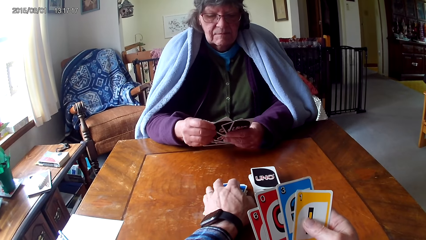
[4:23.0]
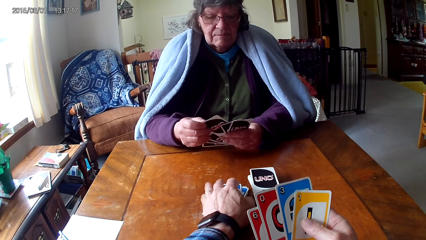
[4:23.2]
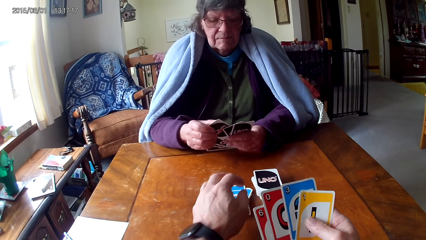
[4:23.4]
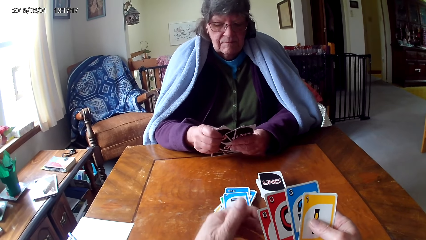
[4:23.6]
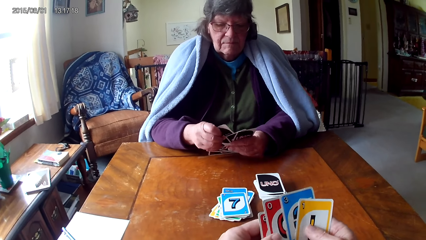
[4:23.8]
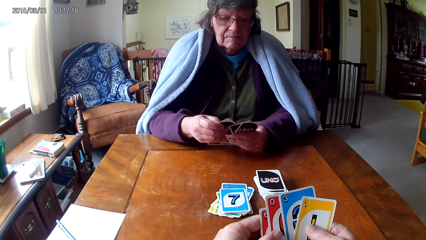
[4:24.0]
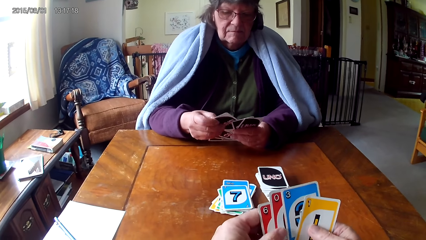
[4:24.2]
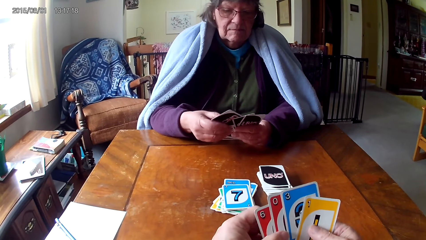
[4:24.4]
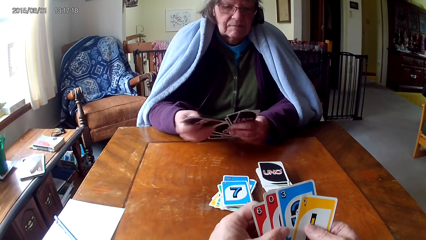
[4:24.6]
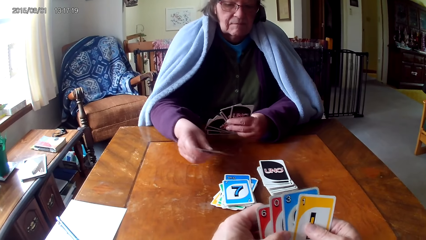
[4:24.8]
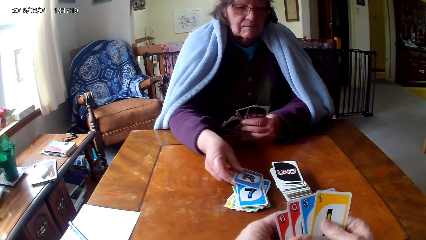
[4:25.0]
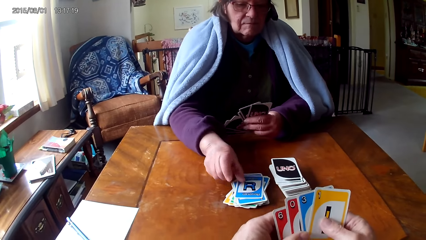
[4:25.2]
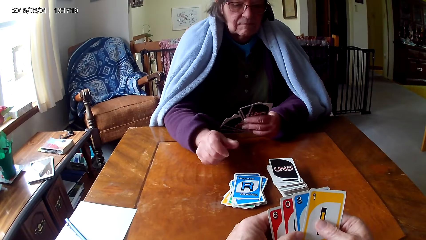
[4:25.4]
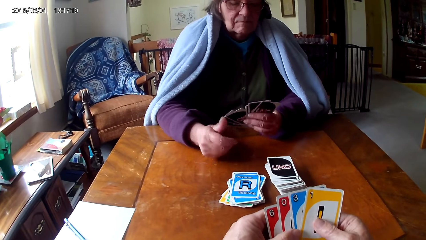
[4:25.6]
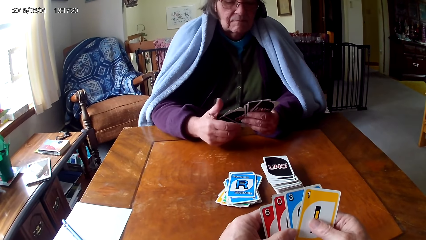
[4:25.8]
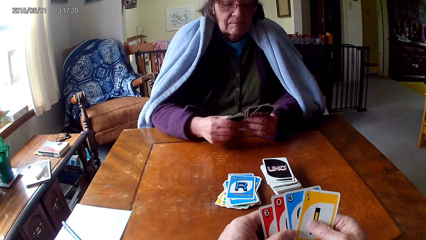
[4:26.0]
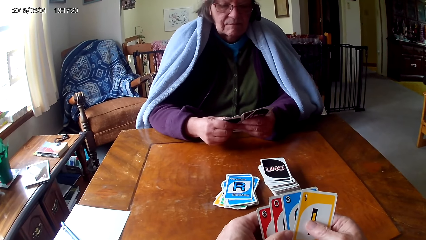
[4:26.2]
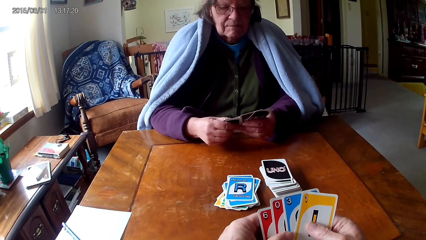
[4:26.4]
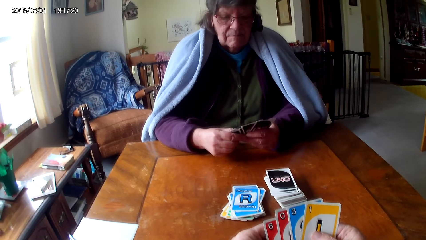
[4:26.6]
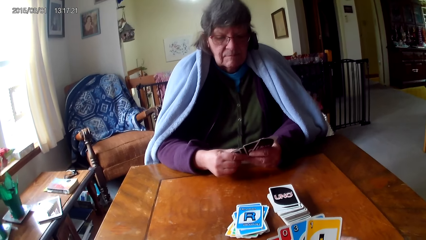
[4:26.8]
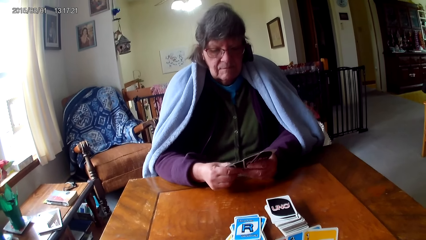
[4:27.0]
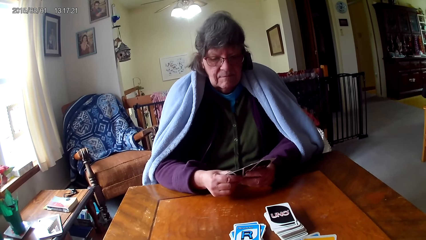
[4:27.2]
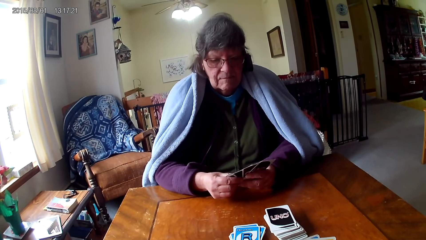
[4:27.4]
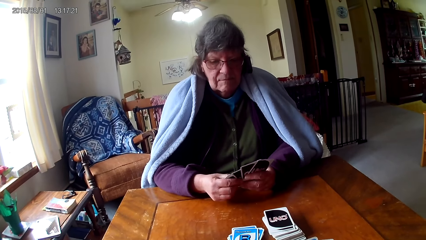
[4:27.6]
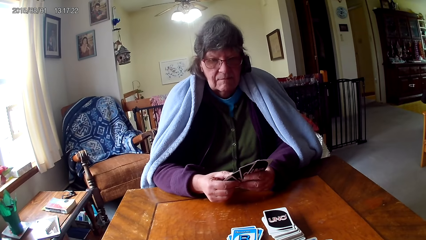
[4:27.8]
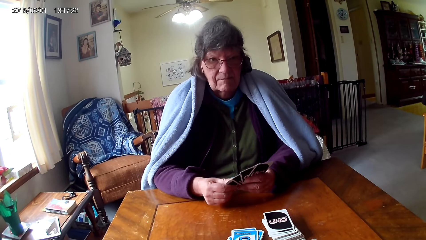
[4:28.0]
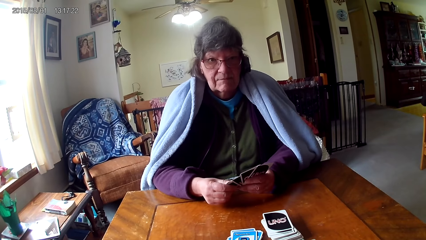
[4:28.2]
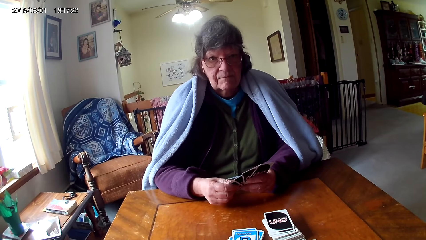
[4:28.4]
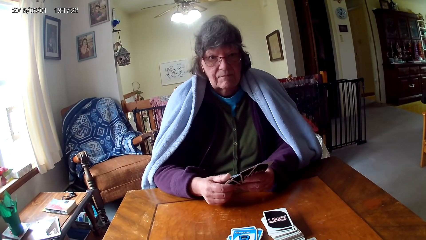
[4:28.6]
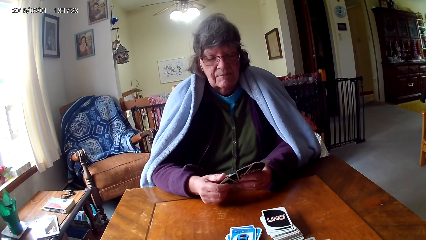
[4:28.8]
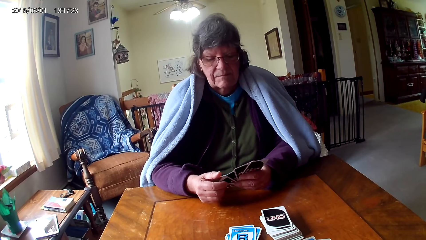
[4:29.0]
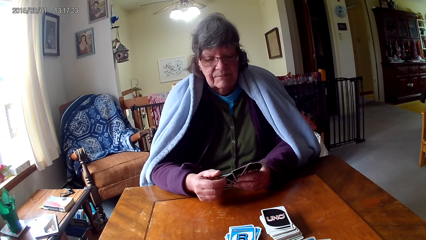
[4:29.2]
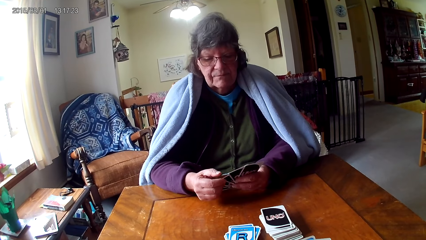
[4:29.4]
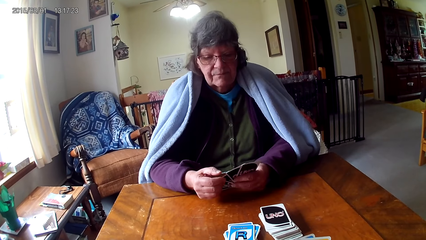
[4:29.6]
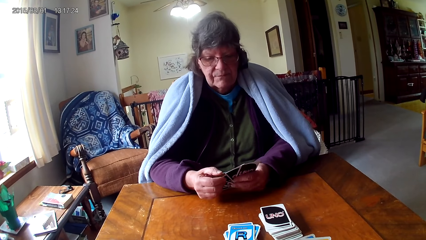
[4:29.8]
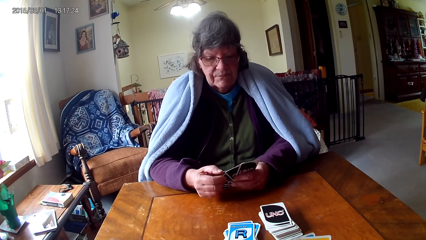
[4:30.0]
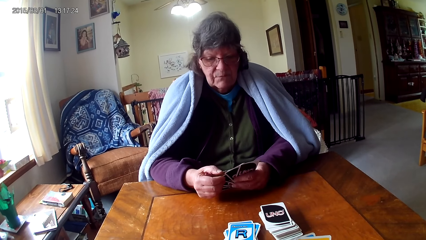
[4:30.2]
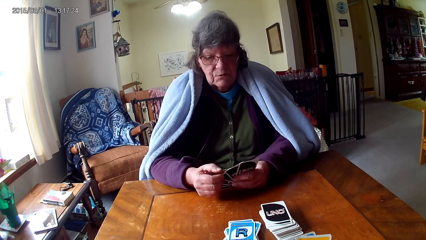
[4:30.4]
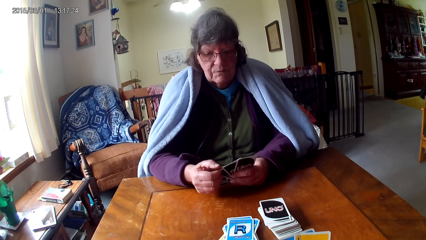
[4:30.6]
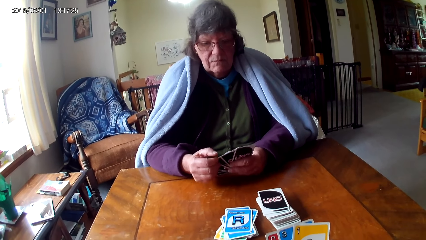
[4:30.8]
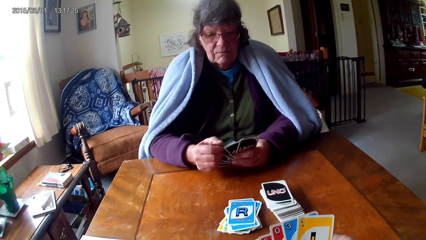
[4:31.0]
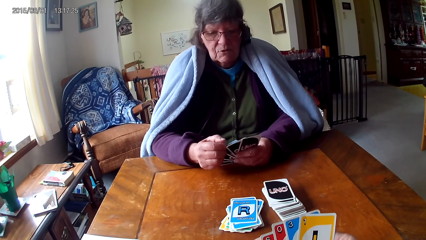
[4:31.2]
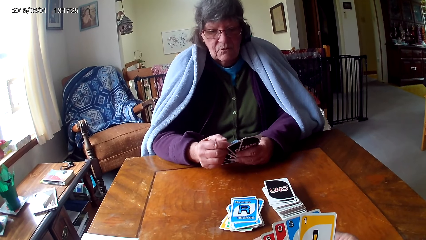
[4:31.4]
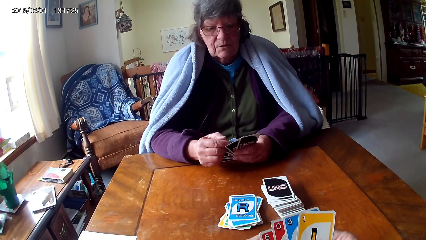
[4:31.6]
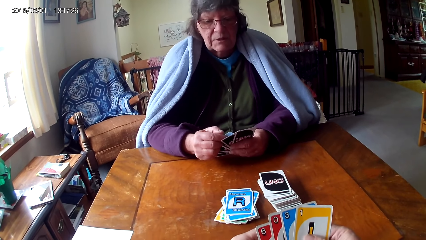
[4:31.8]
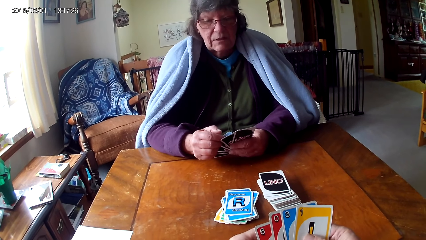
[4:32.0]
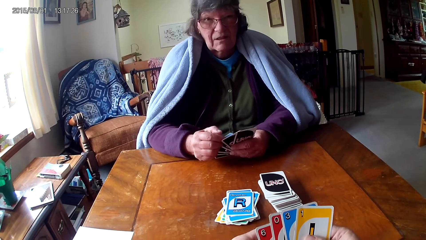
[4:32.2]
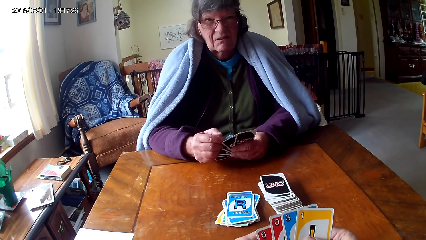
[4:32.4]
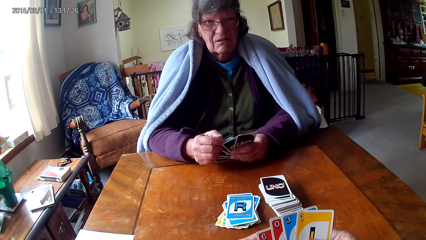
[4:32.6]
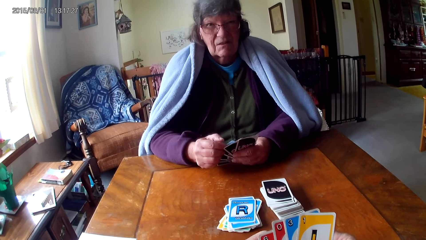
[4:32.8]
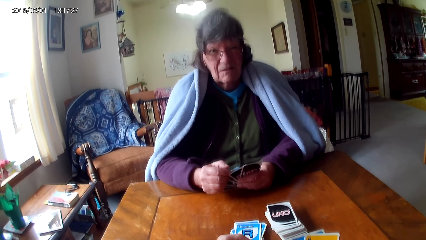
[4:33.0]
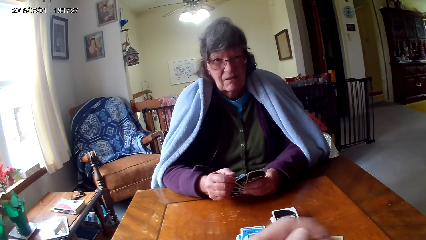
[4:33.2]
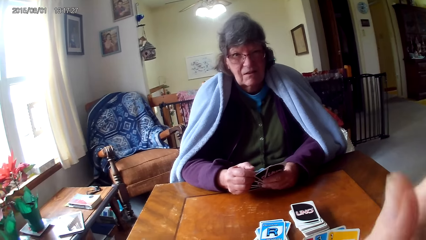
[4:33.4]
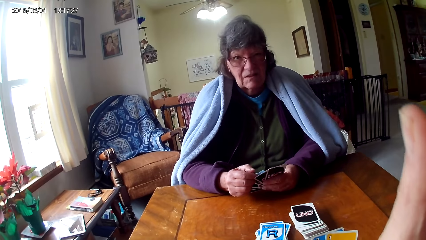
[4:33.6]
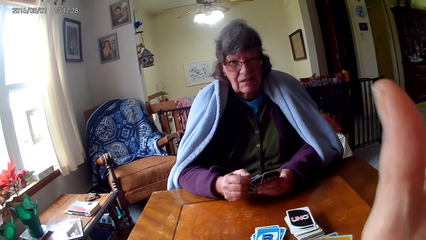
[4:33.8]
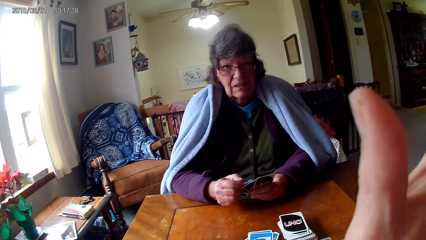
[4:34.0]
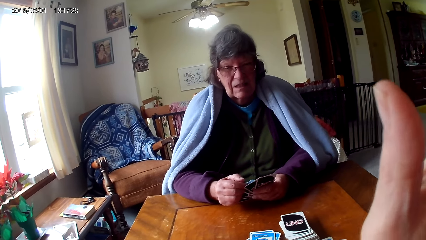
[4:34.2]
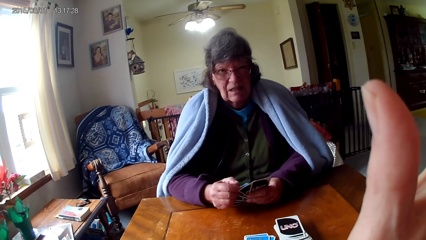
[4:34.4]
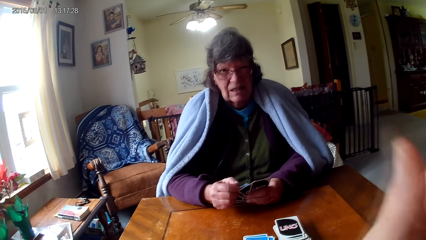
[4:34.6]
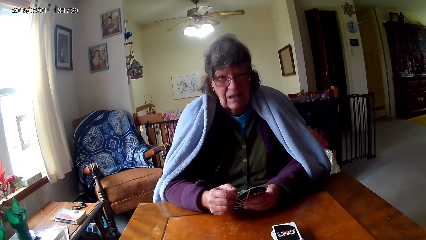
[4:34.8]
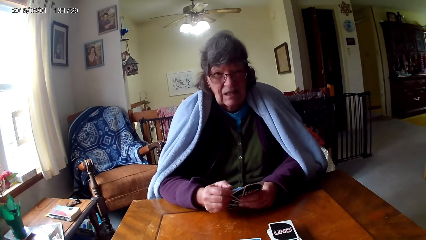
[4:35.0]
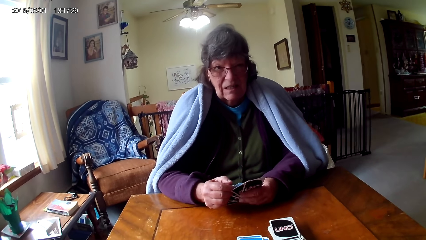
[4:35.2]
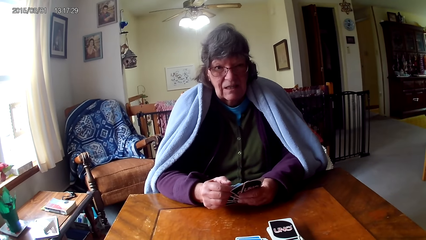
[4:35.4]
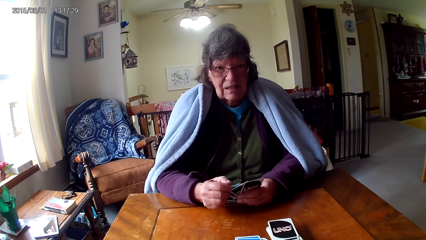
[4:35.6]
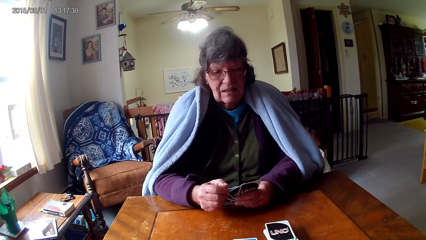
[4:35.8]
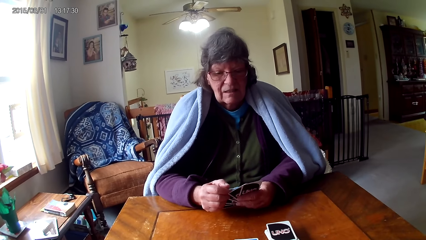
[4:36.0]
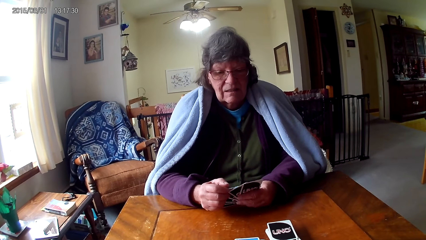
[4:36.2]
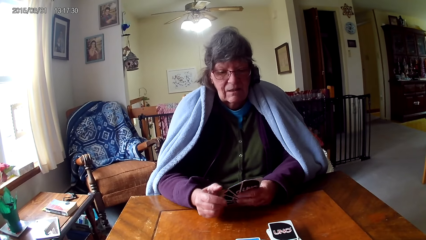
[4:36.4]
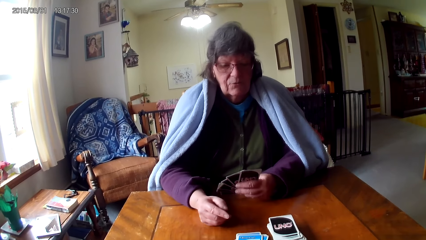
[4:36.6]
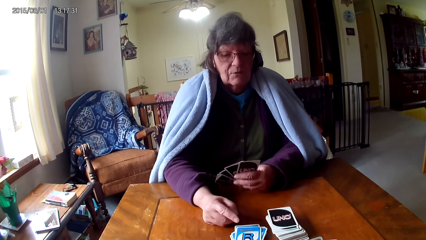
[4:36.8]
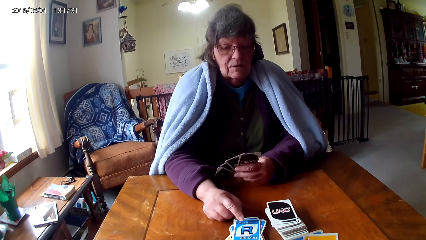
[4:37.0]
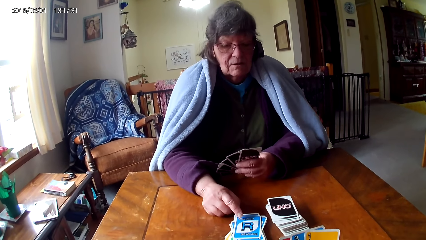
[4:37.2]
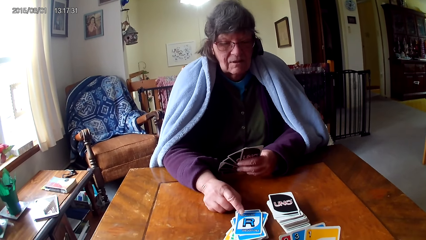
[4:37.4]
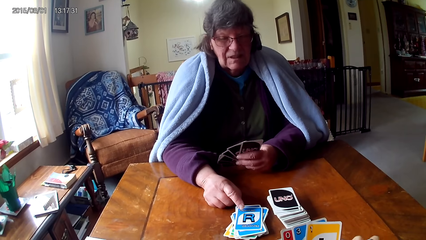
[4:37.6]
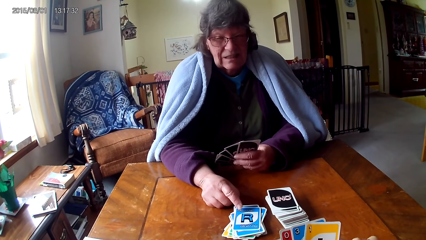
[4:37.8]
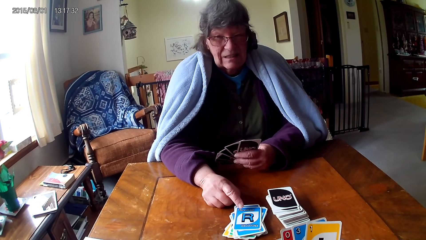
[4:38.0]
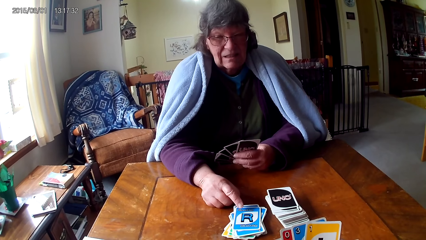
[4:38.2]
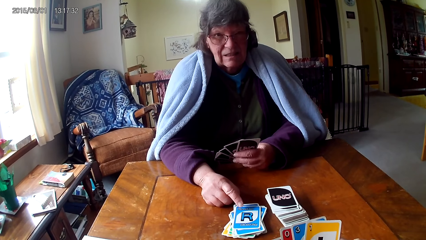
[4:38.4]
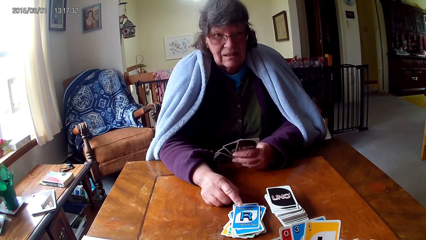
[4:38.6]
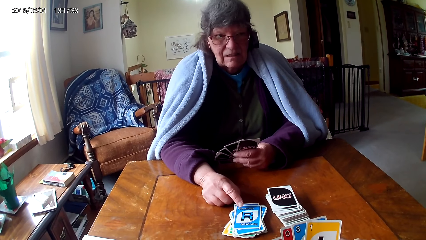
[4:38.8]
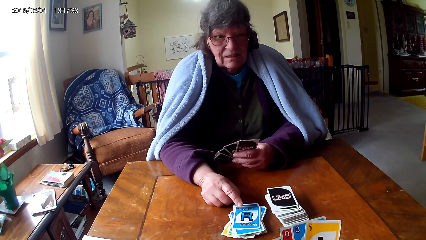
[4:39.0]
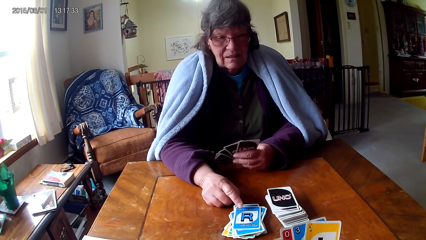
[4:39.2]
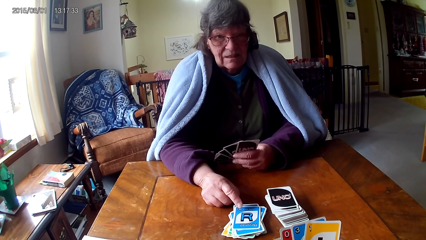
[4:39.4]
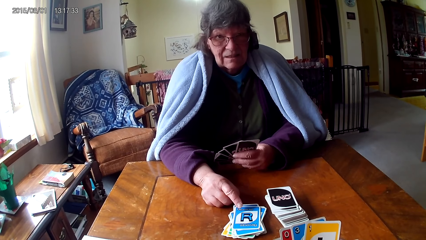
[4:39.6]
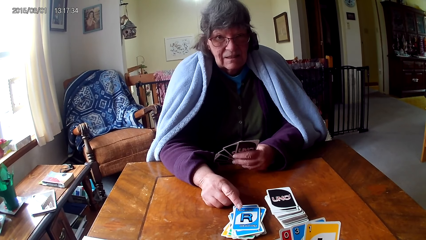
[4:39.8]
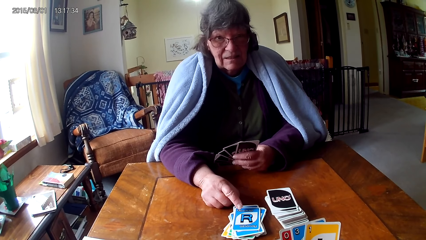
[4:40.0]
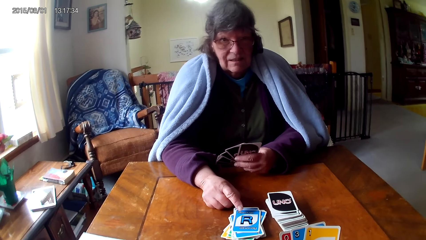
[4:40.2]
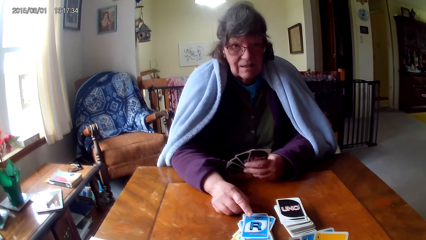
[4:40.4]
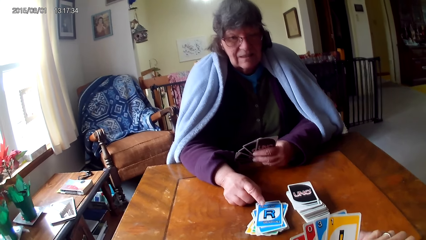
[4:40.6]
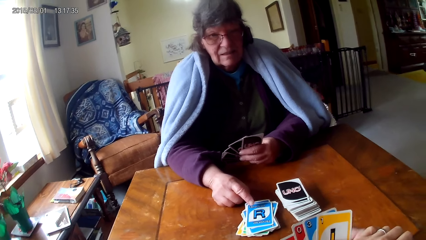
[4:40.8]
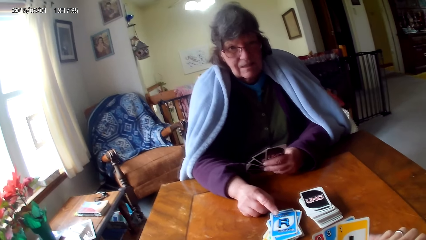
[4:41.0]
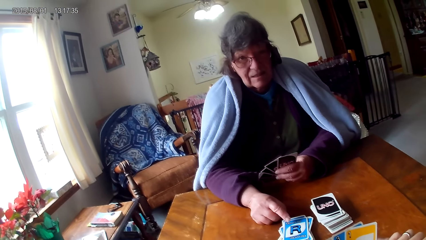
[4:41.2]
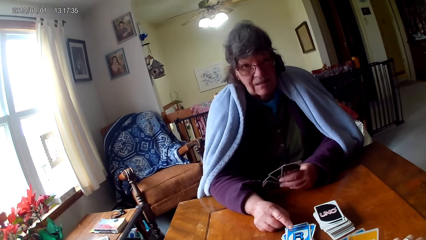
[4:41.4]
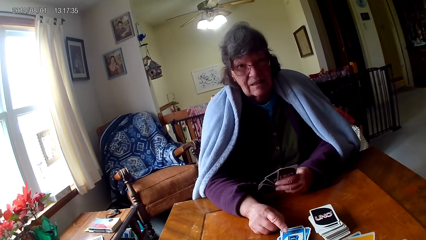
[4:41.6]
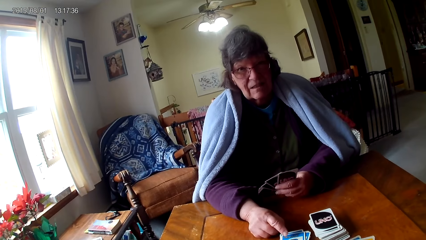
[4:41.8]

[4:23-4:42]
A man picks up a card, puts the card on a card, and holds the cards with both hands. The camera wearer talks to the man. The man talks to the camera wearer. The camera wearer holds an object with his hand. He pulls his hand off the object. He points at the card. The man gestures his hand.
